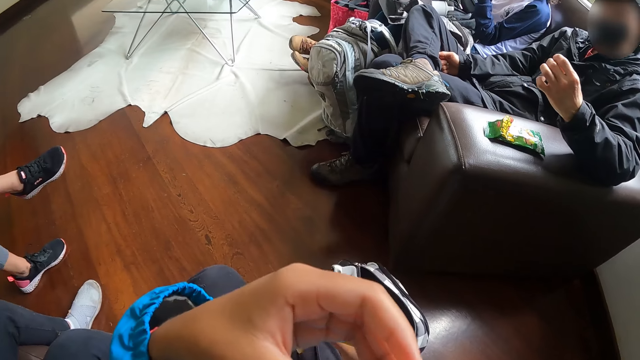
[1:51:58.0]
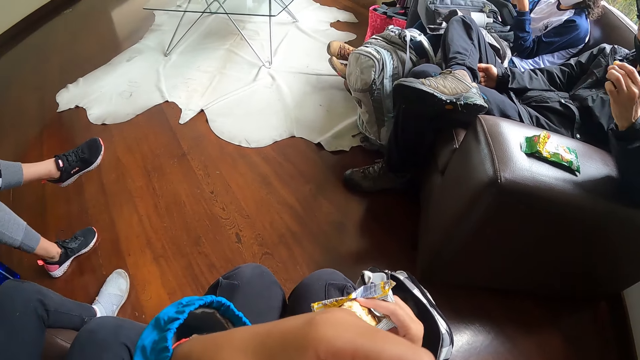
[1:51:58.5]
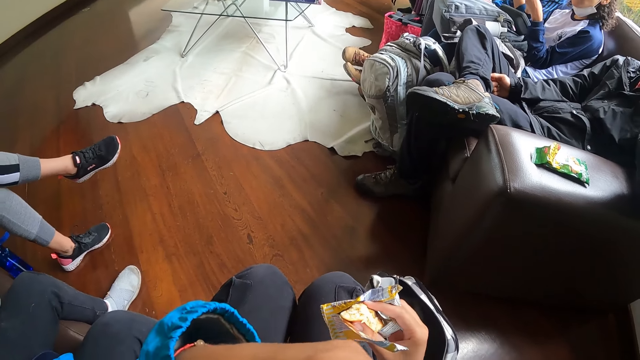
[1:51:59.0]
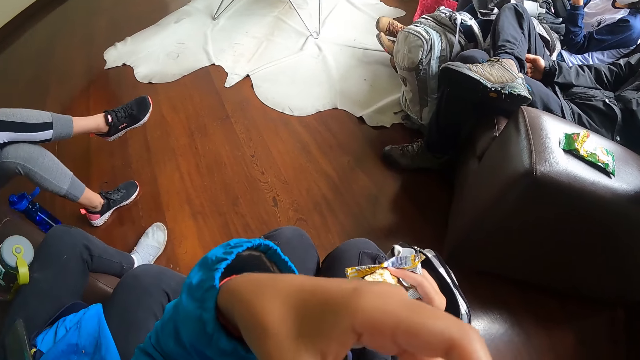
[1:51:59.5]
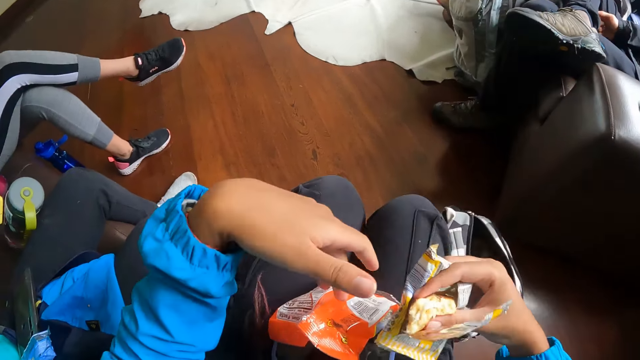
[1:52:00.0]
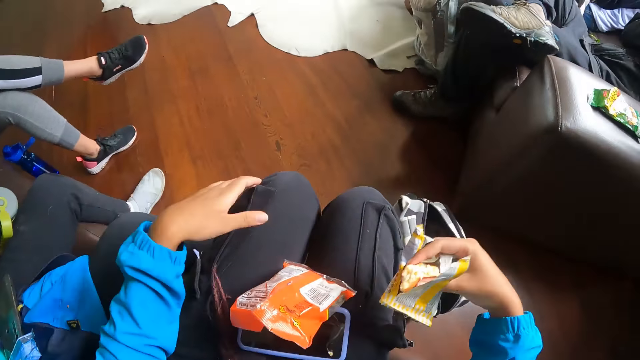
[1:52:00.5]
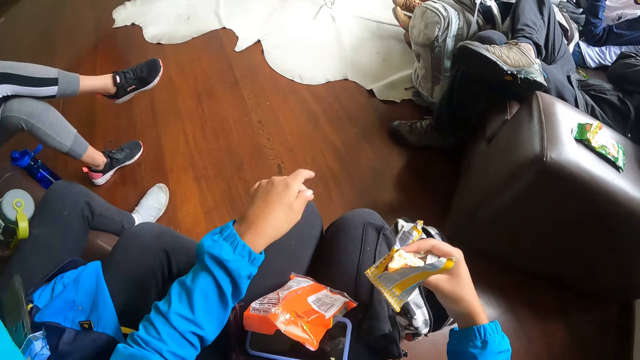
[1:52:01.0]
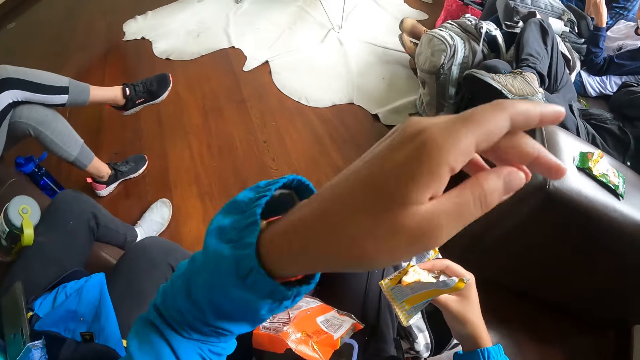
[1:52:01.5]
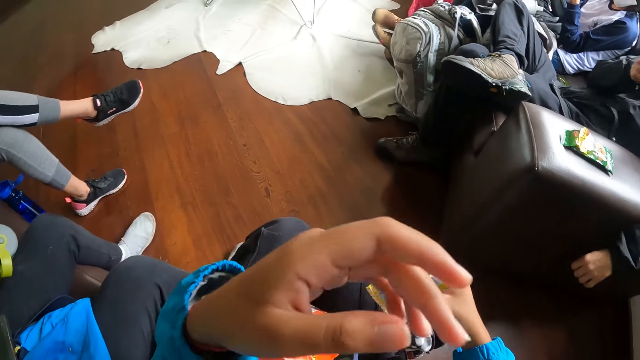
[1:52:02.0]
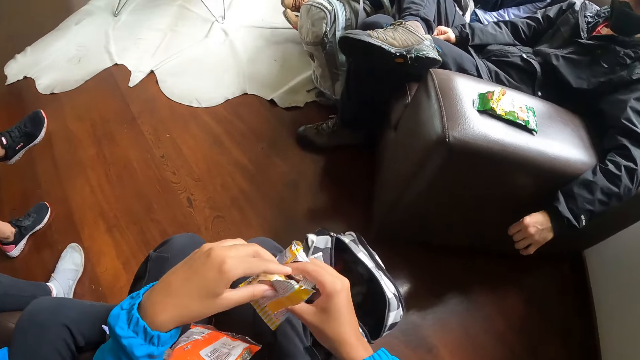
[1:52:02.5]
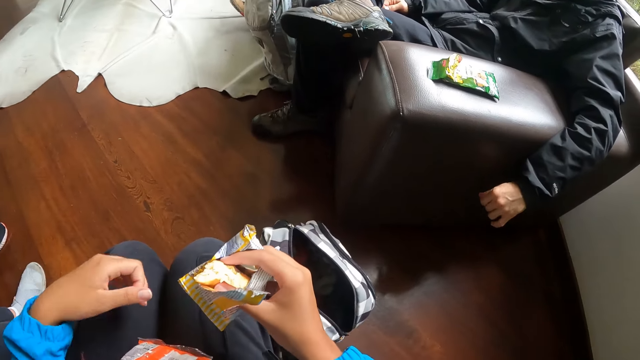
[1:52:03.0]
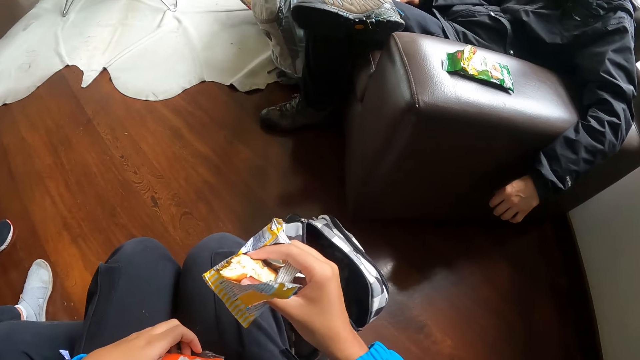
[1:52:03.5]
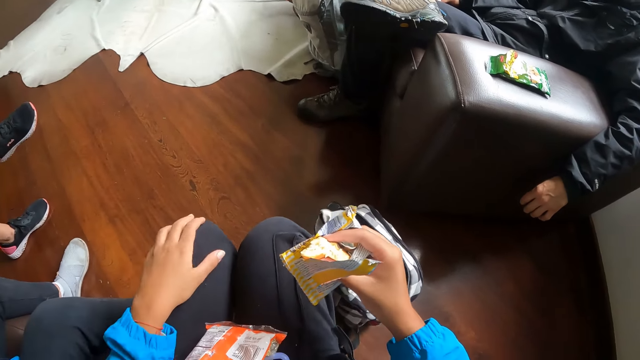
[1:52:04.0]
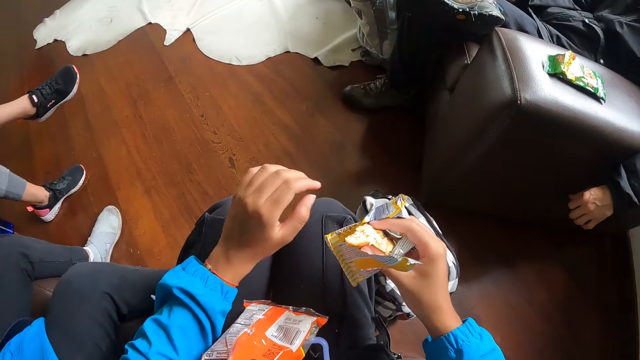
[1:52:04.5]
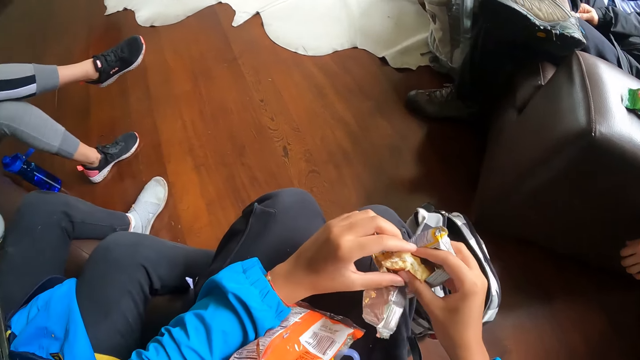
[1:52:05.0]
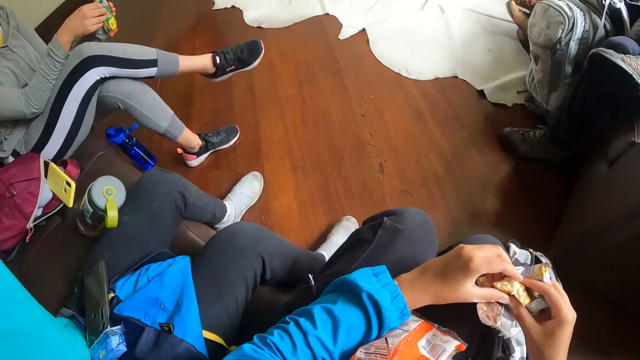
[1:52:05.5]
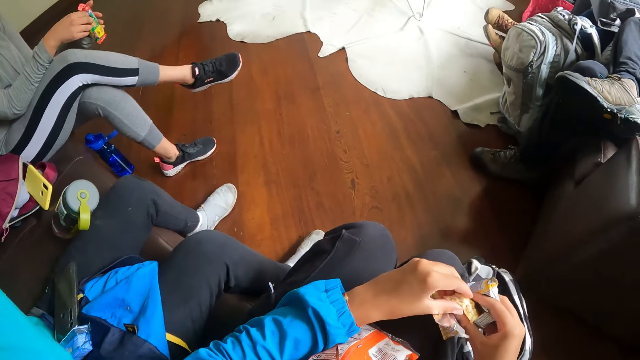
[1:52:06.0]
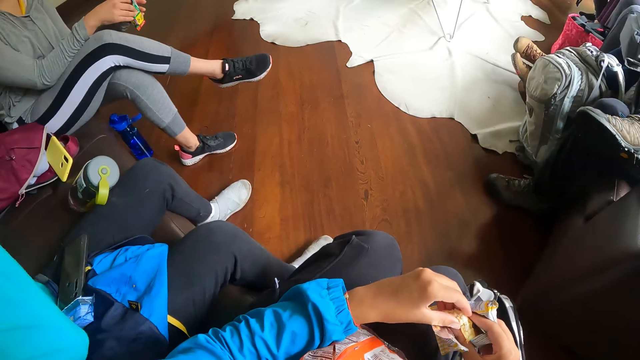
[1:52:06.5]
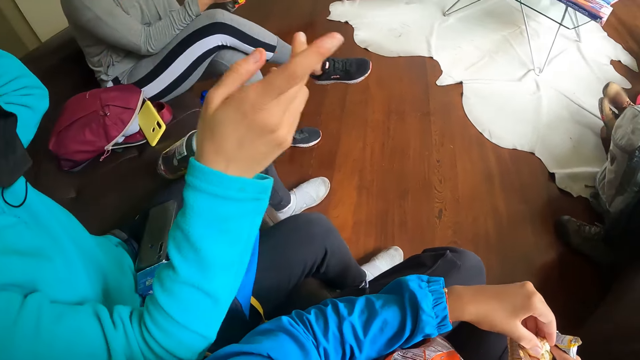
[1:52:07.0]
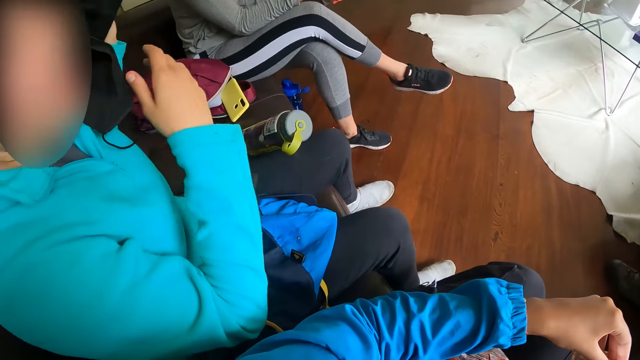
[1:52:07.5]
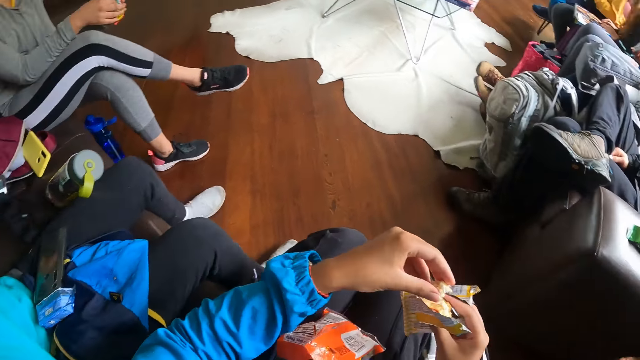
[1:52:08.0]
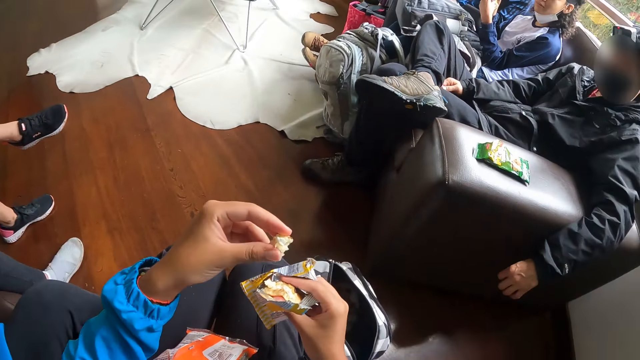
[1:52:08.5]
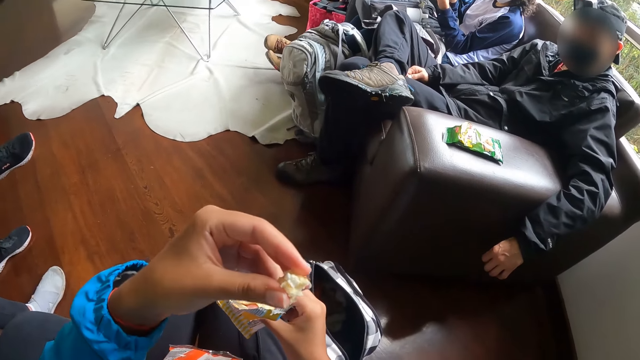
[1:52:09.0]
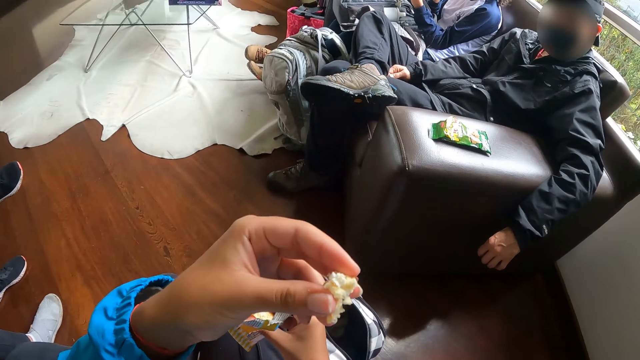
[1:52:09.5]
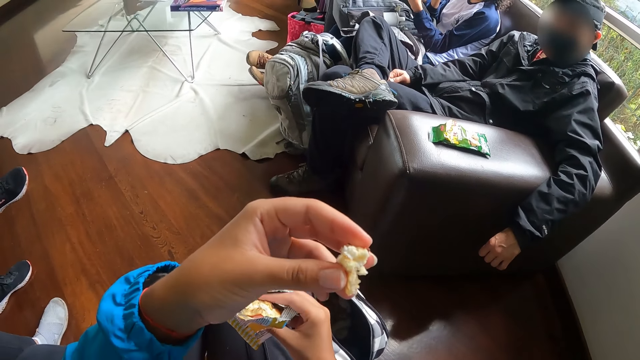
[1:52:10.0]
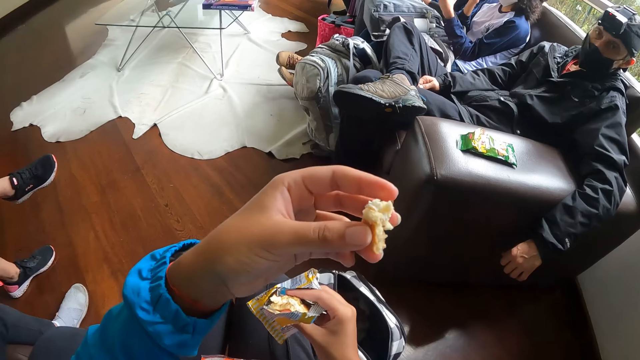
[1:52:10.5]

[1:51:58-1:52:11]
The camera wearer eats the snacks in her left hand. She stretches her hand, touches the pack of snacks on her lap with her left hand, and cuts from the snacks with her left hand. A woman adjusts a pack of snacks in both hands. The woman stretches her hand.

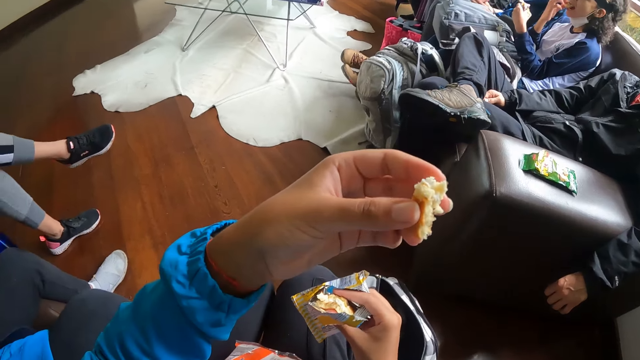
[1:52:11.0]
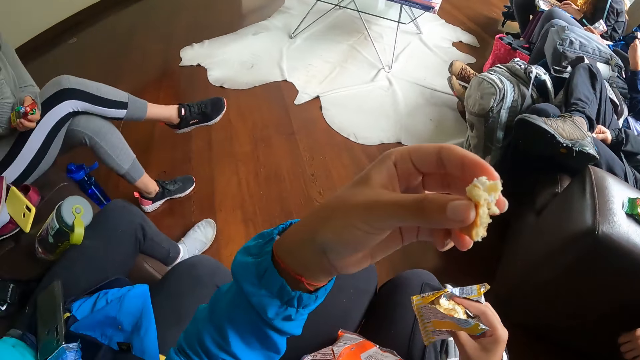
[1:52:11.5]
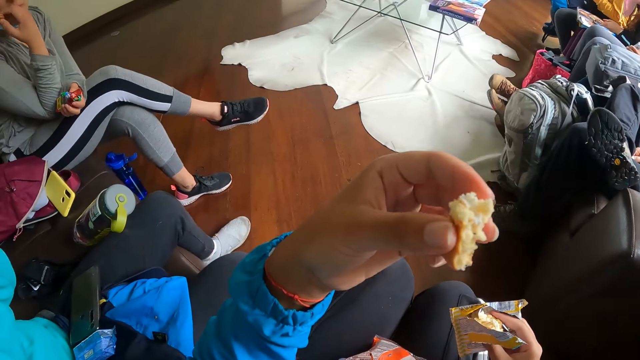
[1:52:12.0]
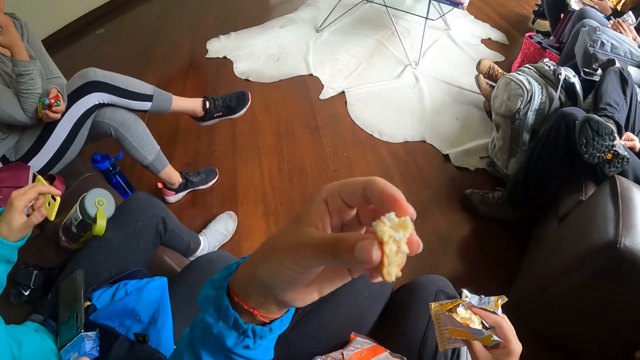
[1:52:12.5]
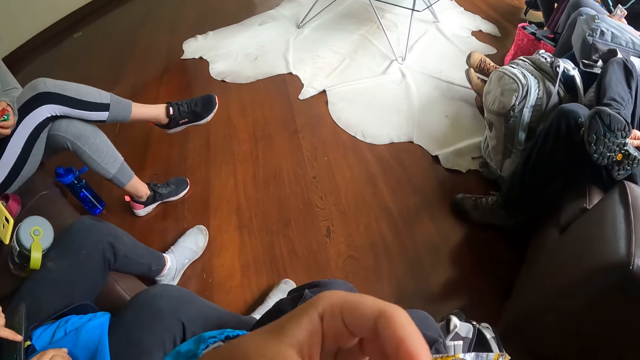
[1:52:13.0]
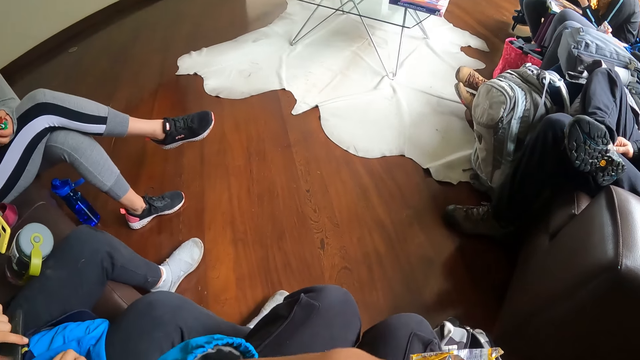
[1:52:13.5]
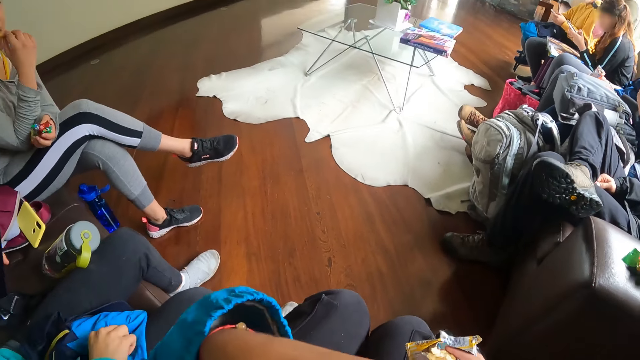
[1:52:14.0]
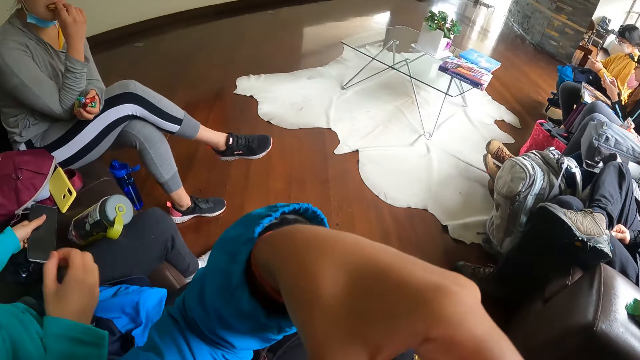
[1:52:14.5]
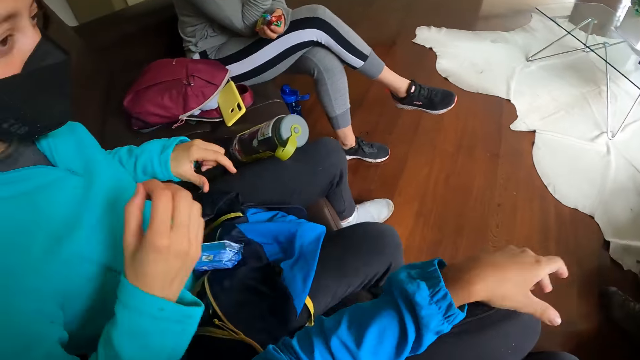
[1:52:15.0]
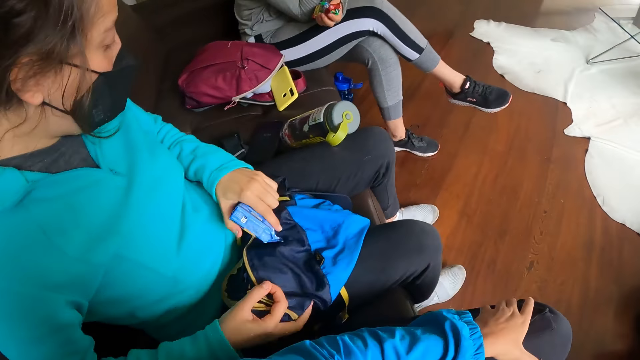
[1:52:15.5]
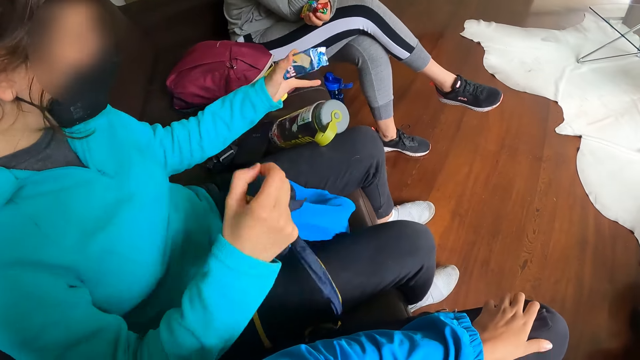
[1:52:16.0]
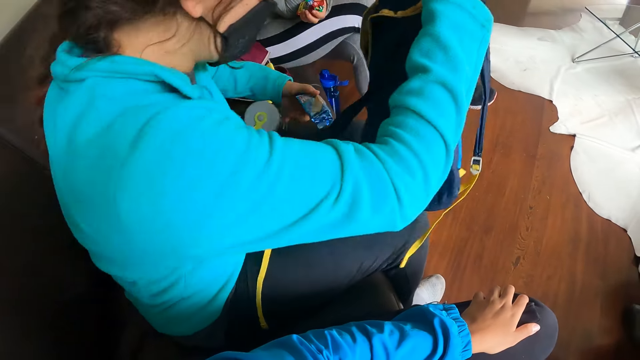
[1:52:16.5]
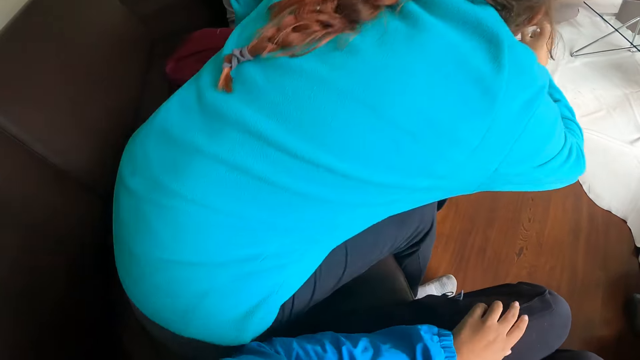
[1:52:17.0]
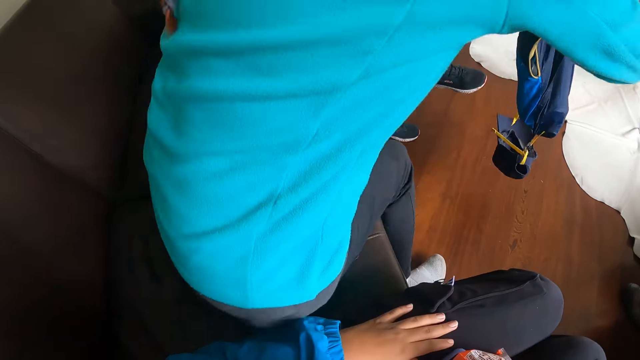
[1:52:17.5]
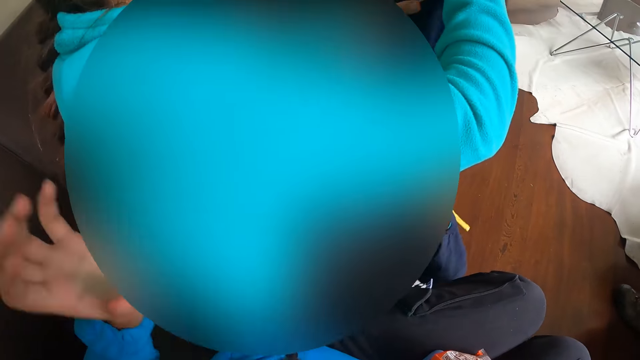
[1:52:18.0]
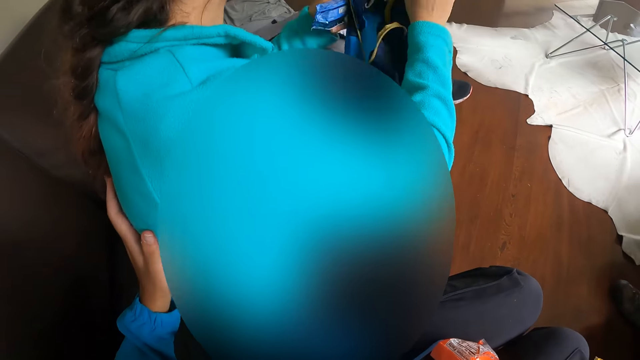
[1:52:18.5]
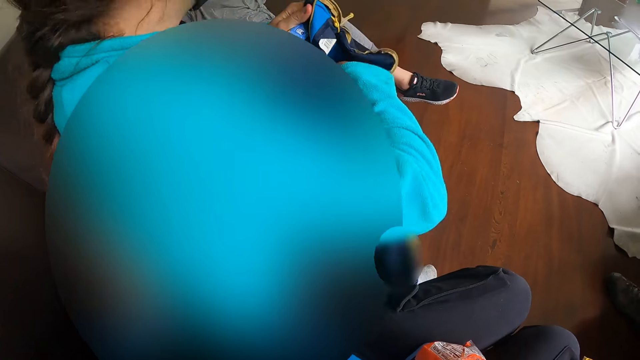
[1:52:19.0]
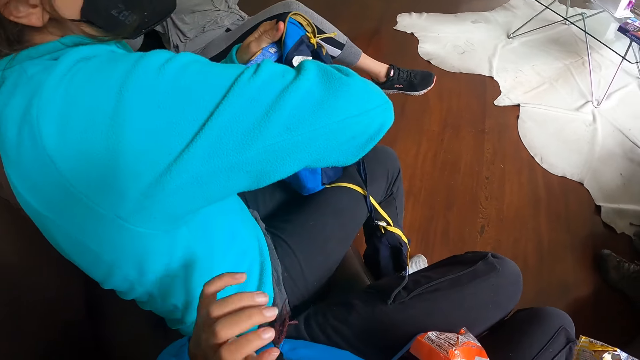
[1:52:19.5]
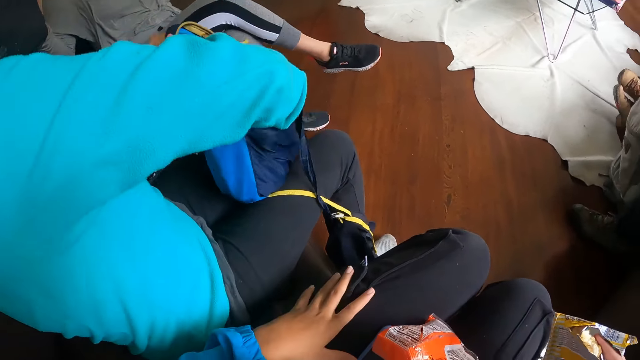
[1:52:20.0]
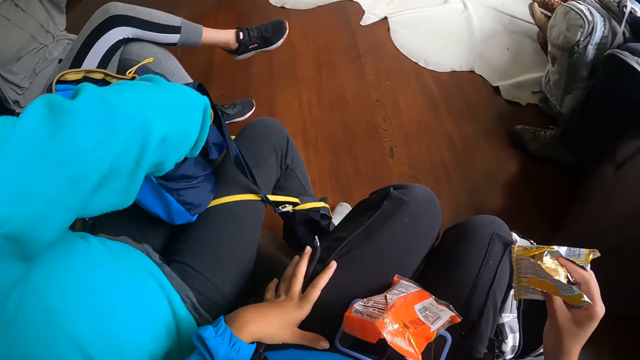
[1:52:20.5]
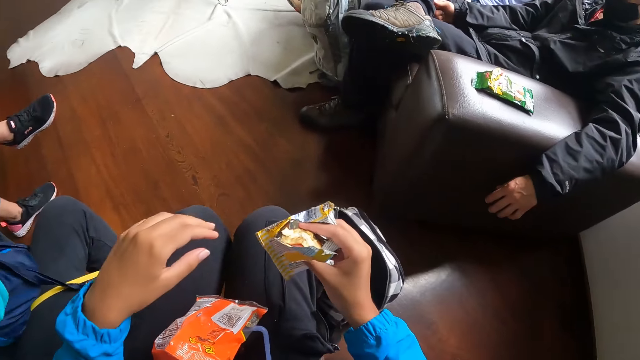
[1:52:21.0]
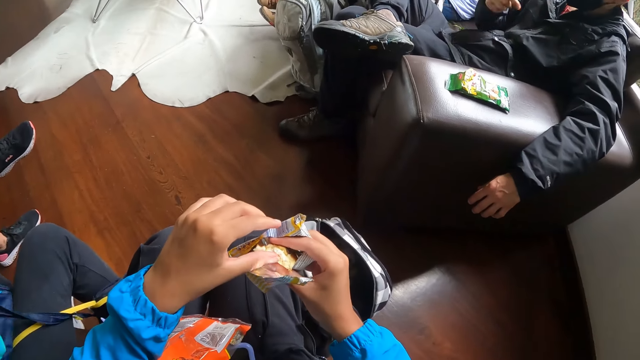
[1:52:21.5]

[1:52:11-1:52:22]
The camera wearer eats the snacks in her left hand. A woman drops the phone on a chair with her left hand. She picks a bottle and a bag from her lap with both hands. She adjusts herself on the chair, gets up from the seat, and sits. She puts her right hand inside the bag.
